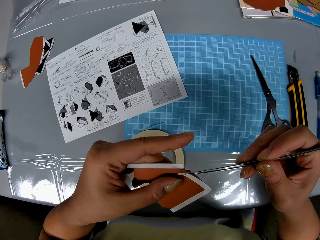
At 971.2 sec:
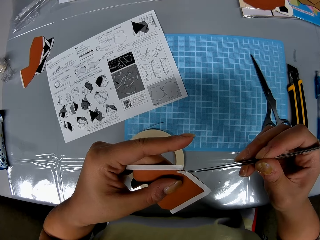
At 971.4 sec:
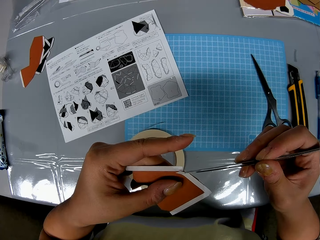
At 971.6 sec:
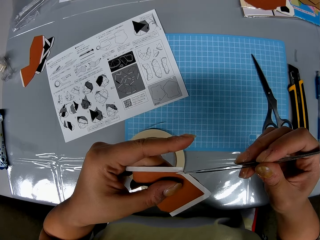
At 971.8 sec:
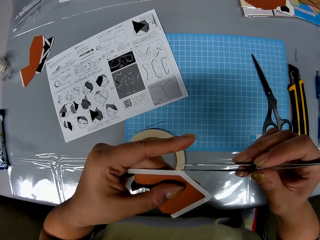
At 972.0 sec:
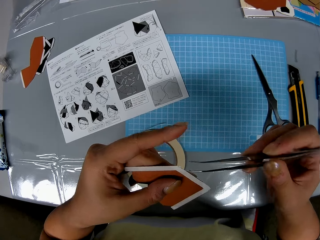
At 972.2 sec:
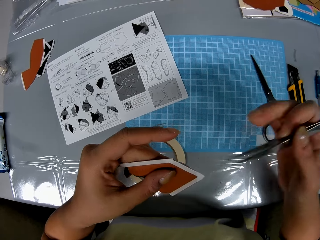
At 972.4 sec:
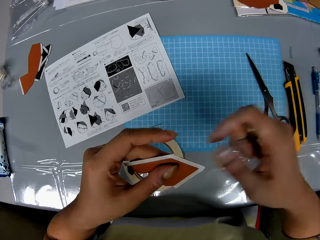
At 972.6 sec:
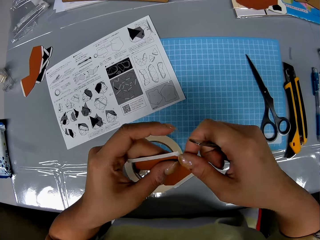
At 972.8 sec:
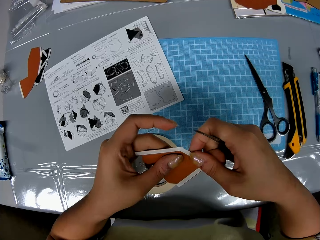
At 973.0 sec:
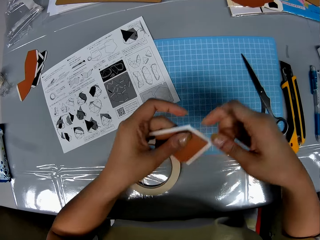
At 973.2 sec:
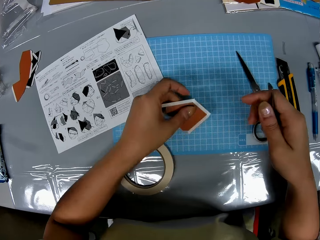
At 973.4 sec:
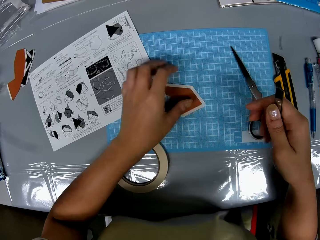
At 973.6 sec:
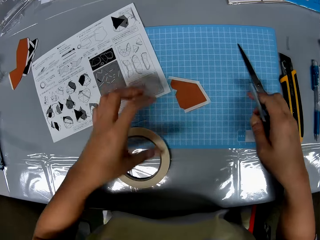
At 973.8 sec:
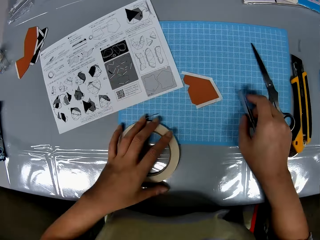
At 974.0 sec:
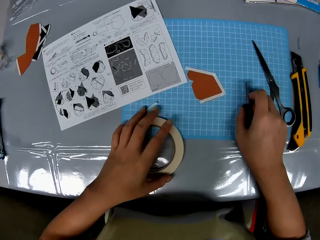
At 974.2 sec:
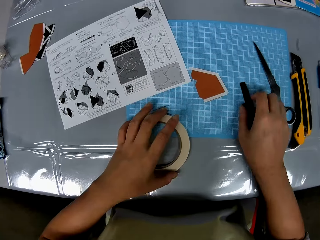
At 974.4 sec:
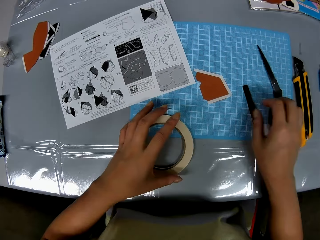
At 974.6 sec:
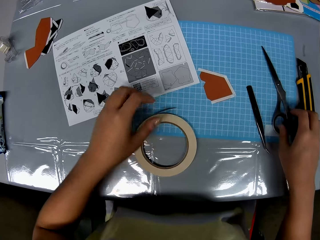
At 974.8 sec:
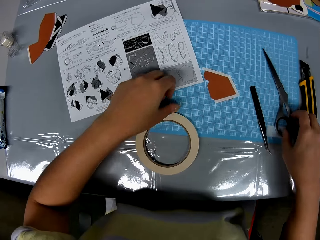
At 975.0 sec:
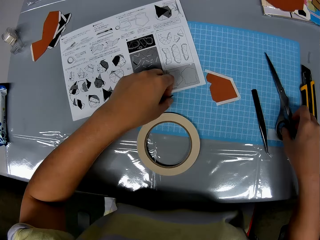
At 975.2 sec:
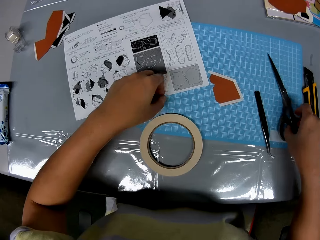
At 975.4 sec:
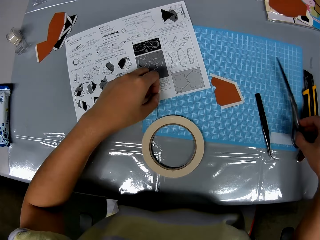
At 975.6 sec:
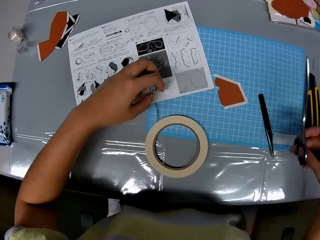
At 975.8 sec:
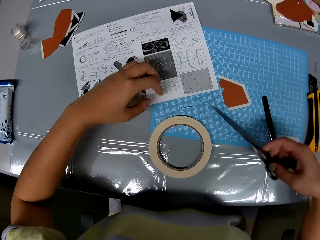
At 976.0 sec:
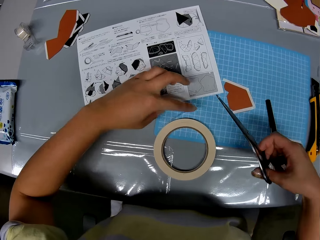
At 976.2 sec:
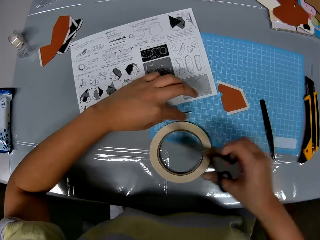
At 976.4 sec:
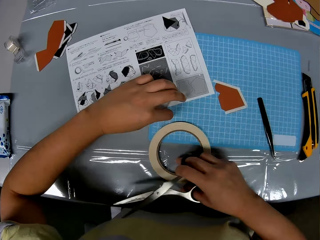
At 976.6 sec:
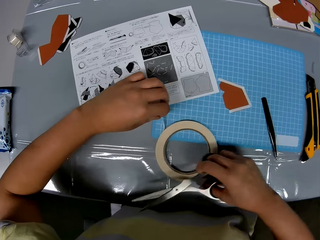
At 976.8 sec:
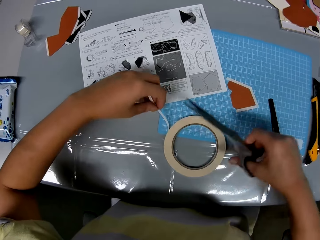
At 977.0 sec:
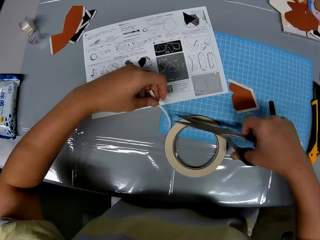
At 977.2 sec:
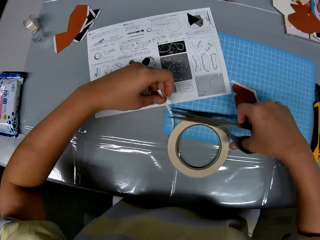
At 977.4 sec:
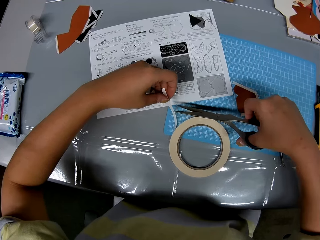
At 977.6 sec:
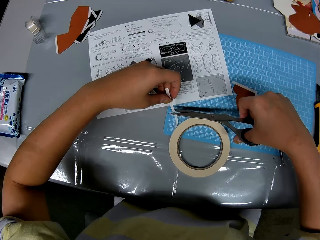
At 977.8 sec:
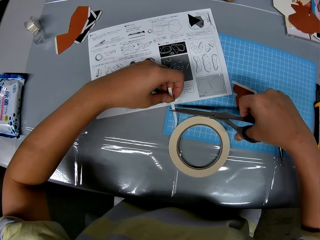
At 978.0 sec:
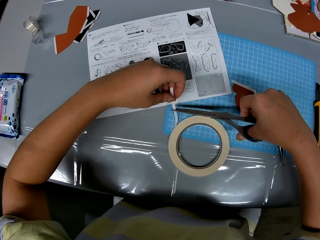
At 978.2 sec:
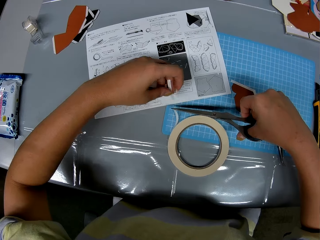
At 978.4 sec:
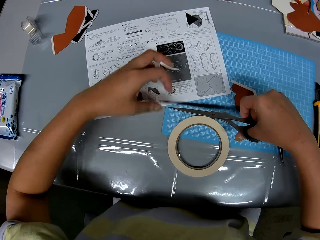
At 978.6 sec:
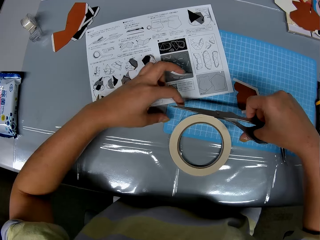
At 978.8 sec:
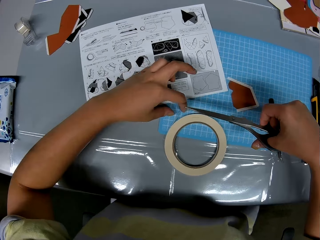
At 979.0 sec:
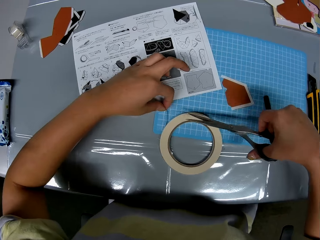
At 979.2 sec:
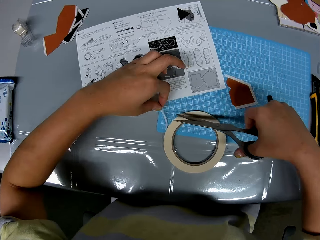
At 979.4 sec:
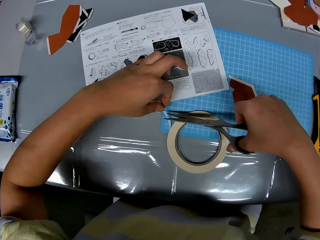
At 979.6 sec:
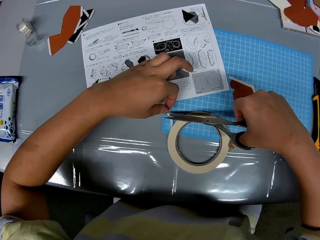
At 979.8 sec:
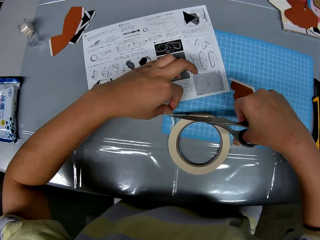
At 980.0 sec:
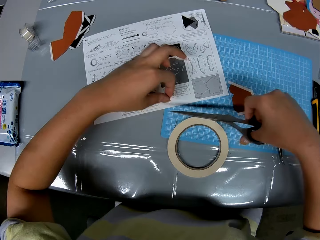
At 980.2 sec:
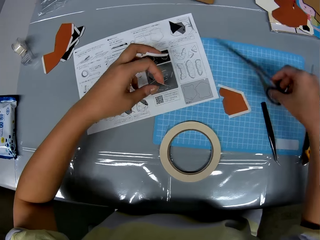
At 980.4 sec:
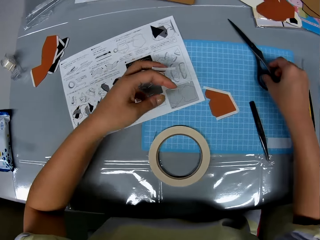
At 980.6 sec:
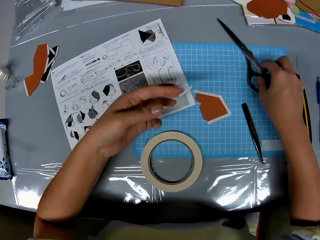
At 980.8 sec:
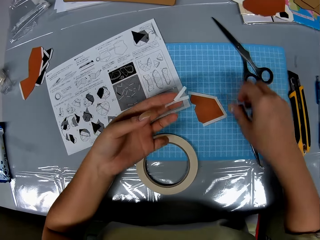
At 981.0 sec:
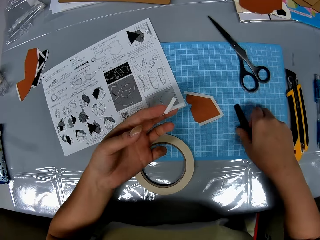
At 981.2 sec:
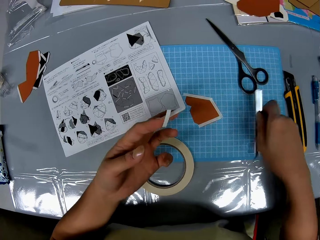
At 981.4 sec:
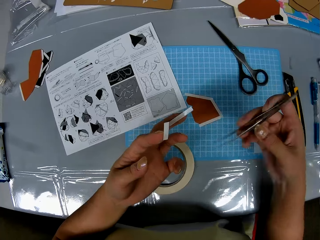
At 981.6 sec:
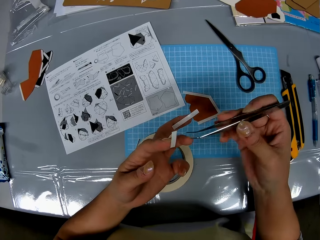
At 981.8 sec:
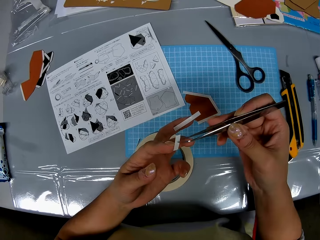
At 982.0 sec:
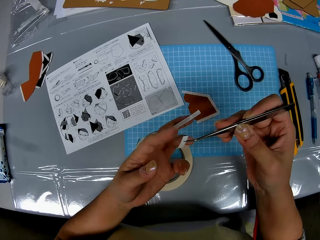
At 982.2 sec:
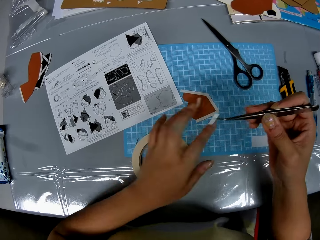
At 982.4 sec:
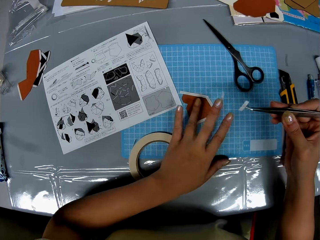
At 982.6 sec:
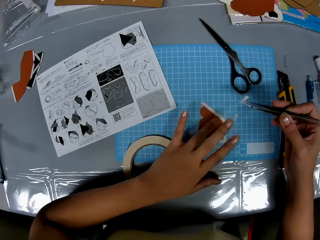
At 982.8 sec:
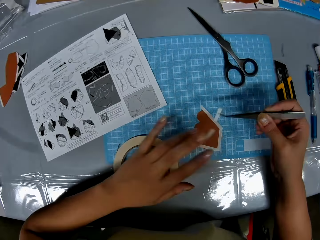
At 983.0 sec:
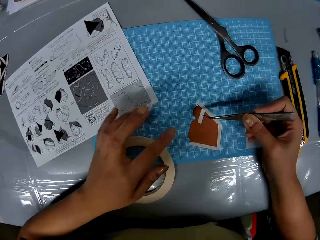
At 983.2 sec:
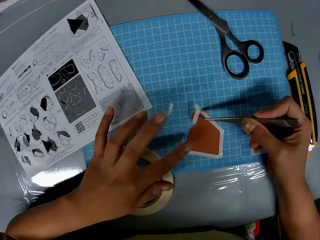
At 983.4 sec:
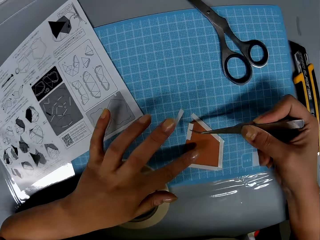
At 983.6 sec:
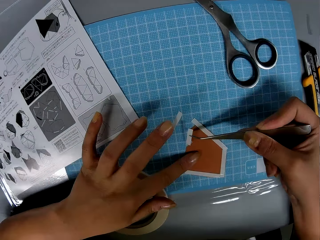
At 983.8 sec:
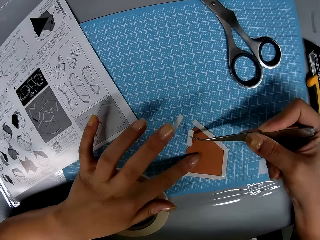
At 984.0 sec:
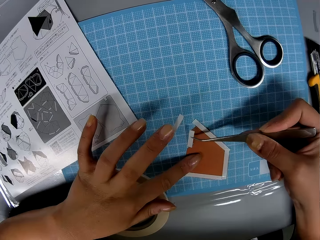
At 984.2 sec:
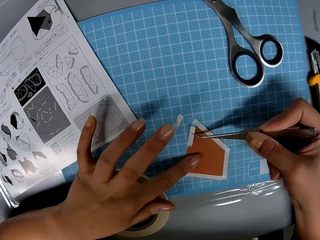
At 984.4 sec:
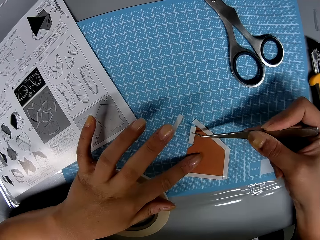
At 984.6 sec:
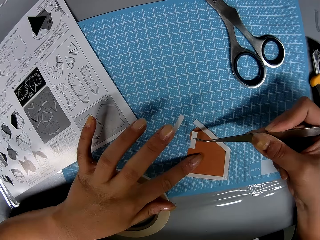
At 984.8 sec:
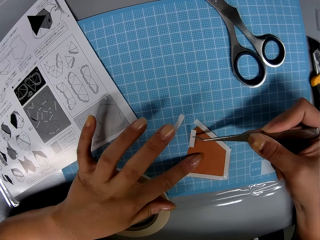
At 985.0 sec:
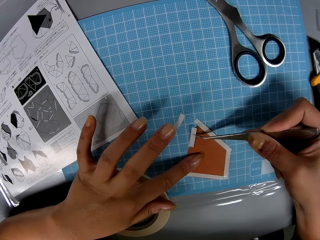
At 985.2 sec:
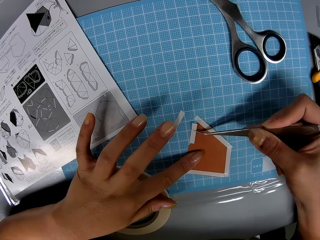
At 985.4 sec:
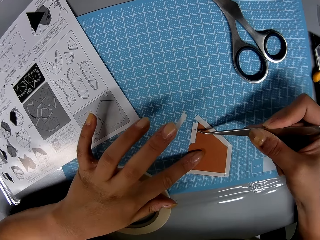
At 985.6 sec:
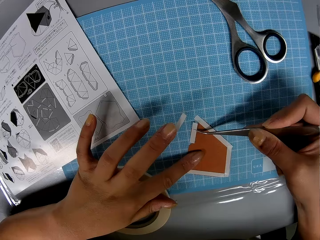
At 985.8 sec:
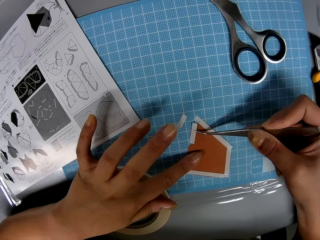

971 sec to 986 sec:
The camera wearer holds the masking tape or cellophane tape with the tweezer tongs or prong tool. They rub the piece of paper or model paper with both hands. They drop the piece of paper on the cutting sheet with her left hand. They touch the cellophane tape on the table with her left hand. They drop the prong tool on the cutting sheet. They pick up the scissors from the cutting sheet with her right hand. They loosen the cellophane tape with her left hand. They adjust the cellophane tape with her right hand. They hold the masking tape. They cut out a strip from the cellophane tape with the scissors. They hold the masking tape. They cut out another strip from the cellophane tape with the scissors. They drop the scissors on the cutting sheet with her right hand. They pick up the prong tool from the cutting sheet with her right hand. They pick the strip from her left hand with the prong tool. They hold the masking tape with the tweezer tongs. They adjust the piece of paper on the cutting sheet with her left hand. They fix the strip to the piece of paper with the prong tool and her left hand. They hold down the model paper.

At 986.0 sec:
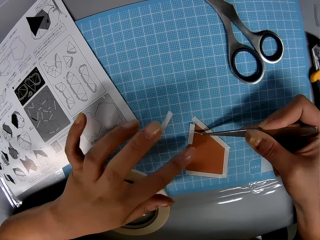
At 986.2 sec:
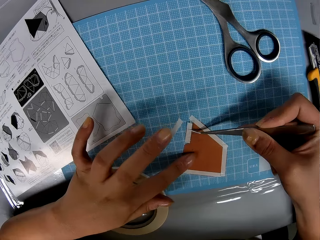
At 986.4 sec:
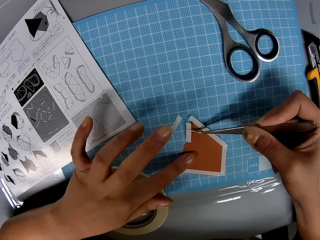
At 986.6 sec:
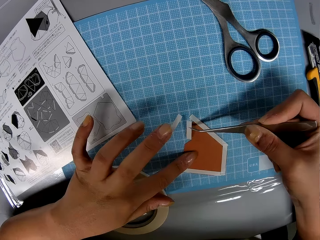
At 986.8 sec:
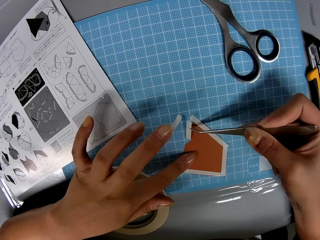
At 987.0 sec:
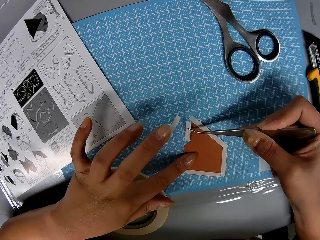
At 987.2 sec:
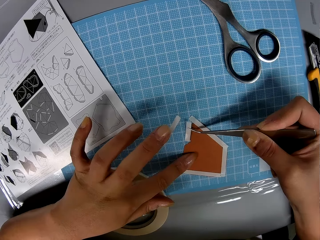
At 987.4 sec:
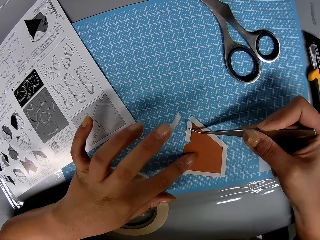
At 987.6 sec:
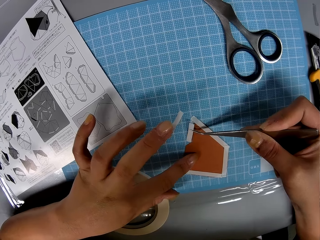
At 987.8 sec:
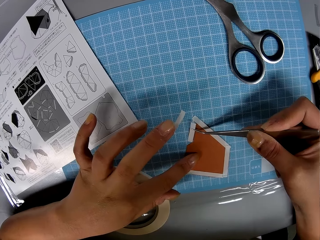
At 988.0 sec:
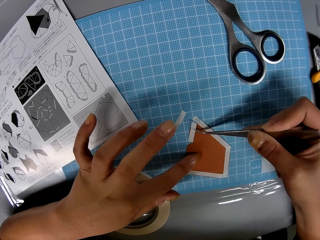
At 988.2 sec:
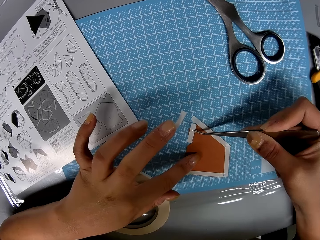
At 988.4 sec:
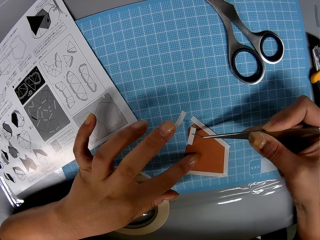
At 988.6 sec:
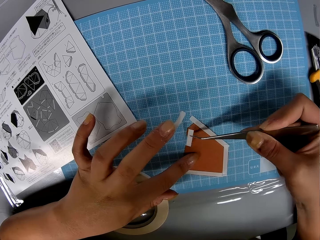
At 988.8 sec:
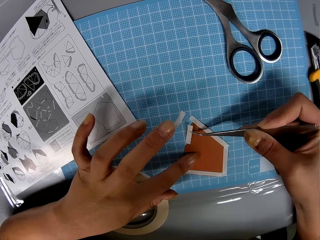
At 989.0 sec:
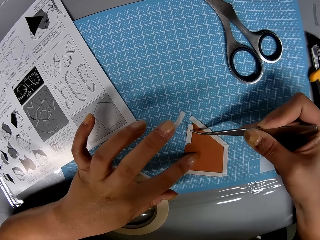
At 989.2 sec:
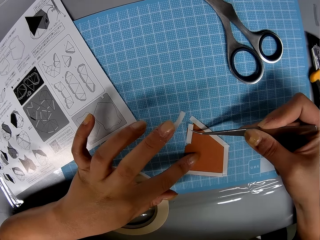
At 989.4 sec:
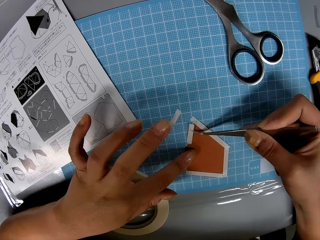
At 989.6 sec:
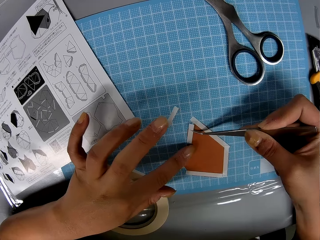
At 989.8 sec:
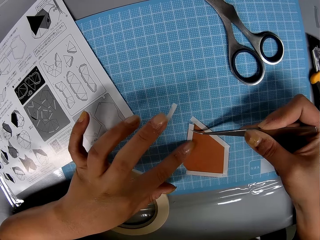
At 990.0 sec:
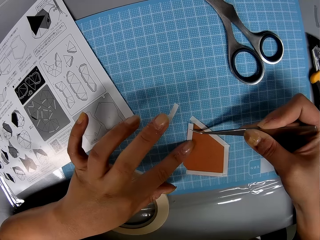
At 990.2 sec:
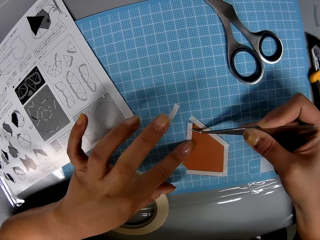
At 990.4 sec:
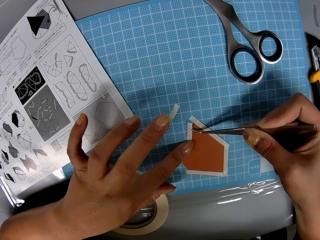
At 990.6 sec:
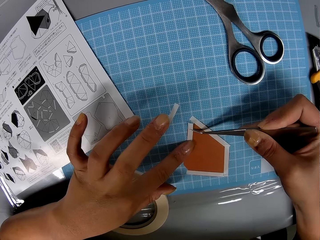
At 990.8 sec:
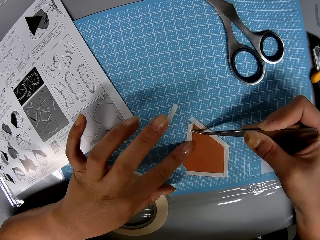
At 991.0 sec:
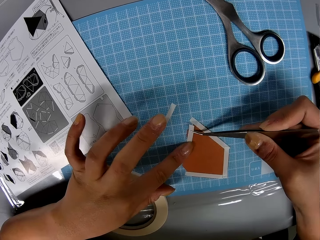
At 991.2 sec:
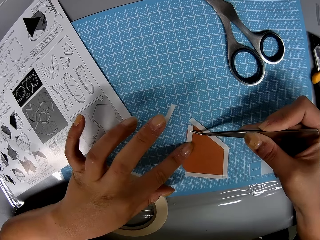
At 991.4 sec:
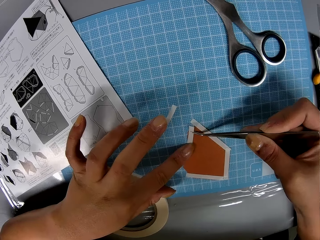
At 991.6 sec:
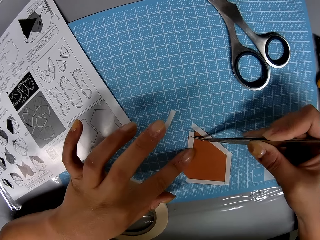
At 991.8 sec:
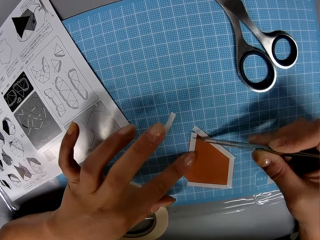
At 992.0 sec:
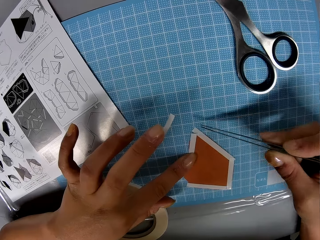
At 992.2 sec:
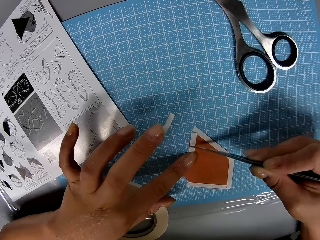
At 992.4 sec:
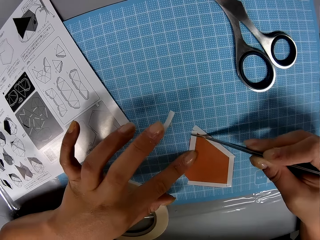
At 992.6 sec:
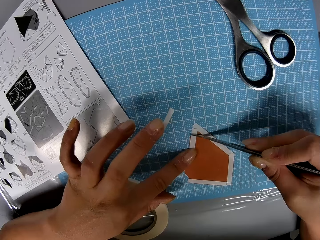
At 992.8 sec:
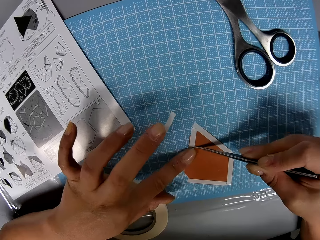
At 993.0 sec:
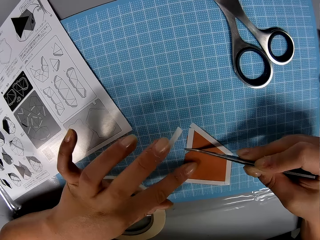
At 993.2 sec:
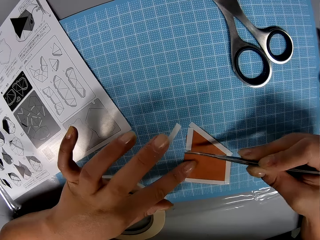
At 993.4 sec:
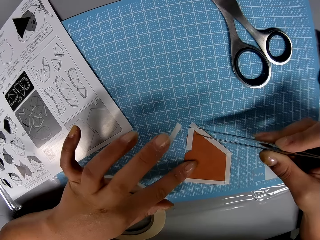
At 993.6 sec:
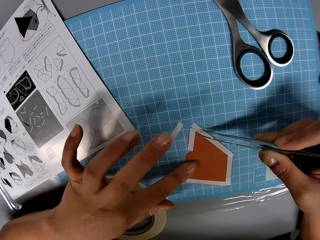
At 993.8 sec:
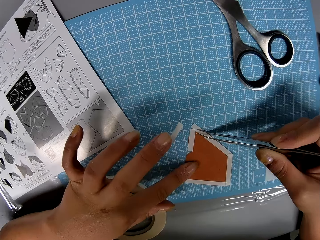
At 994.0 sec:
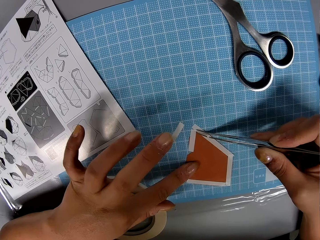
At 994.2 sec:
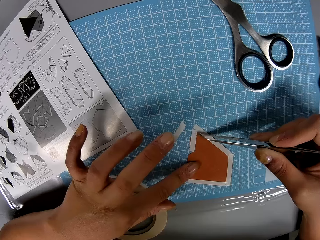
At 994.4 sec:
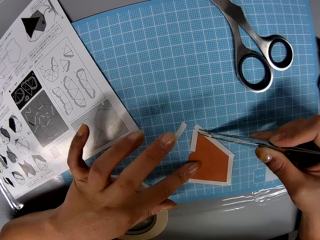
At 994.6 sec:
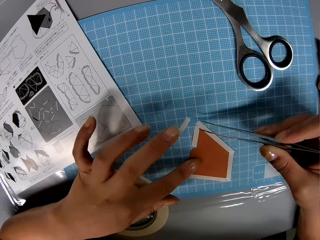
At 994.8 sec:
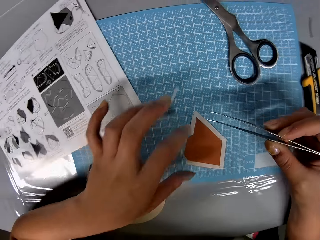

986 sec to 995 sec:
The camera wearer sticks the masking tape on the model paper. They rub the masking tape against the model paper with the tweezer tongs.
